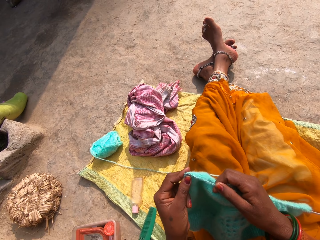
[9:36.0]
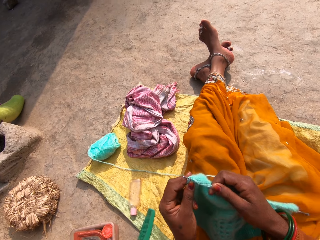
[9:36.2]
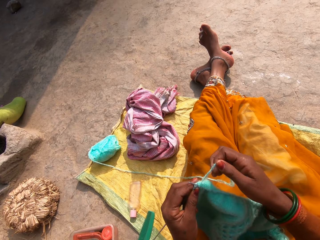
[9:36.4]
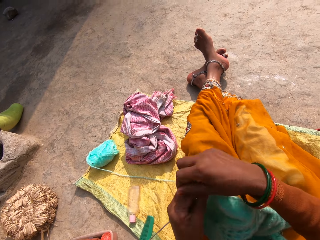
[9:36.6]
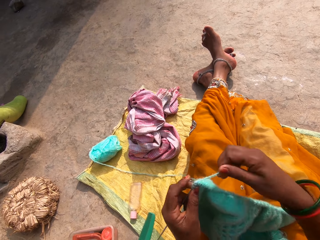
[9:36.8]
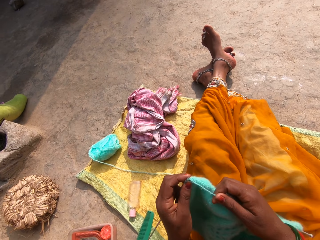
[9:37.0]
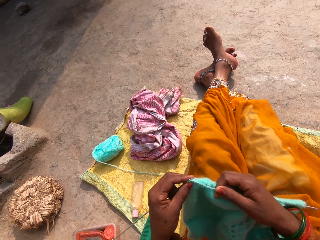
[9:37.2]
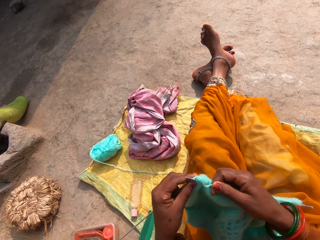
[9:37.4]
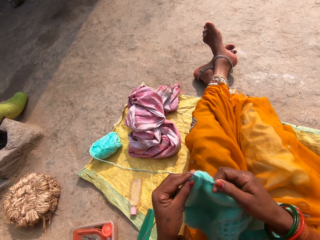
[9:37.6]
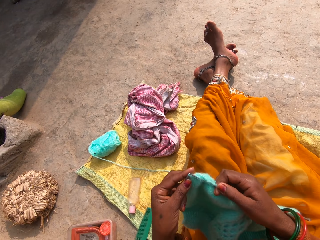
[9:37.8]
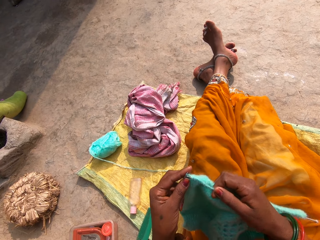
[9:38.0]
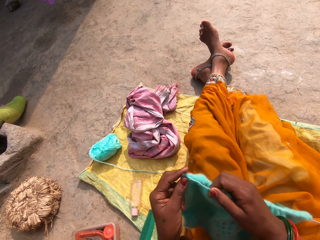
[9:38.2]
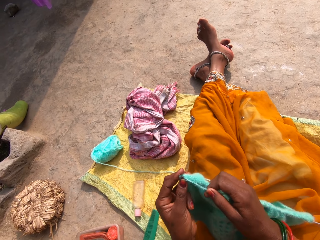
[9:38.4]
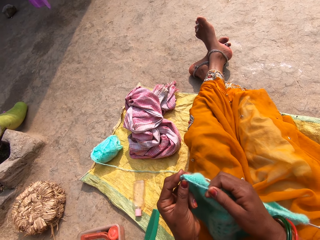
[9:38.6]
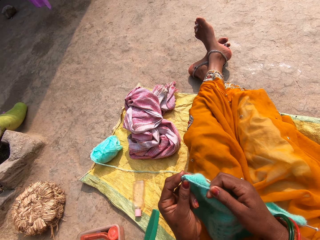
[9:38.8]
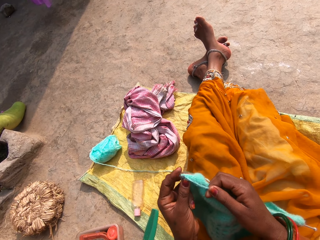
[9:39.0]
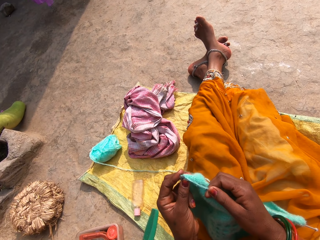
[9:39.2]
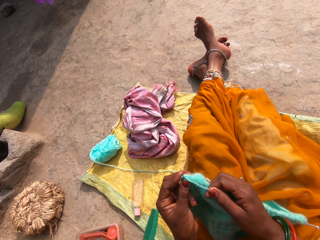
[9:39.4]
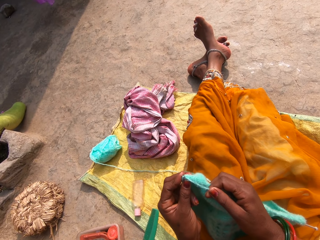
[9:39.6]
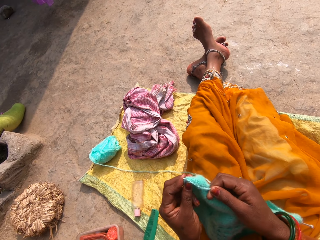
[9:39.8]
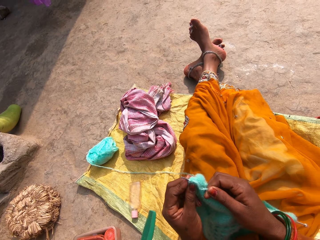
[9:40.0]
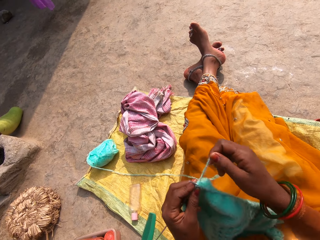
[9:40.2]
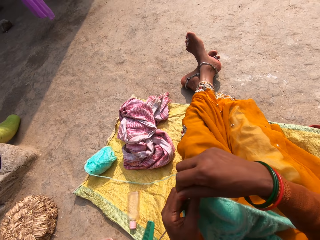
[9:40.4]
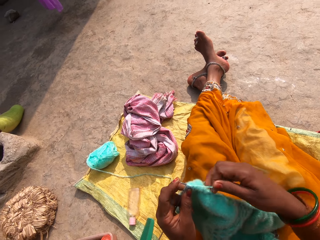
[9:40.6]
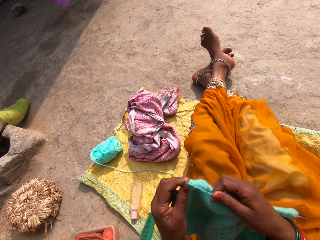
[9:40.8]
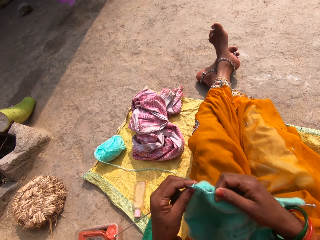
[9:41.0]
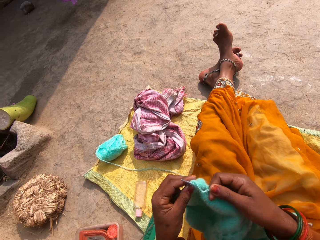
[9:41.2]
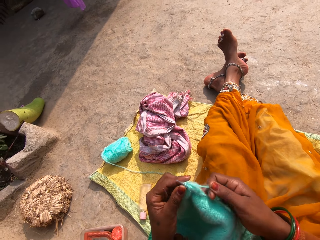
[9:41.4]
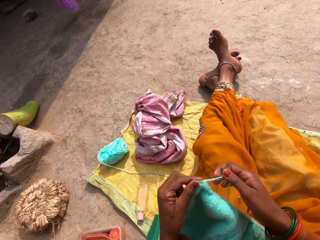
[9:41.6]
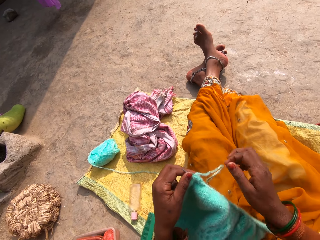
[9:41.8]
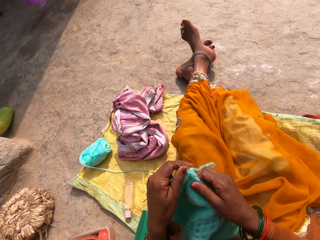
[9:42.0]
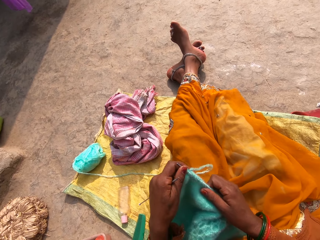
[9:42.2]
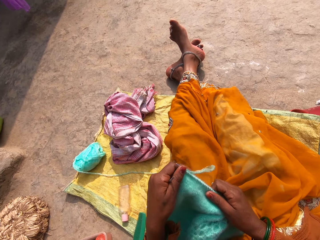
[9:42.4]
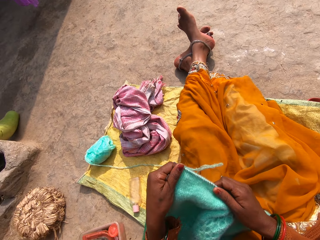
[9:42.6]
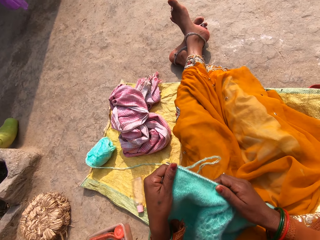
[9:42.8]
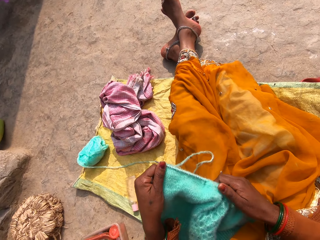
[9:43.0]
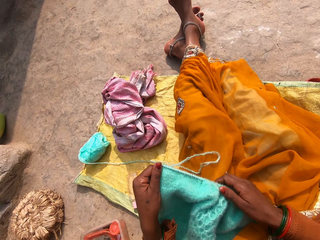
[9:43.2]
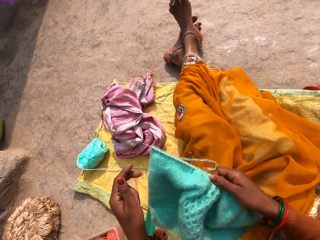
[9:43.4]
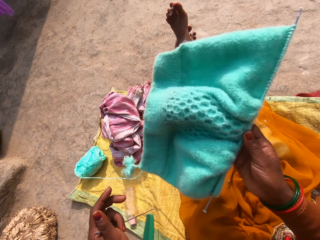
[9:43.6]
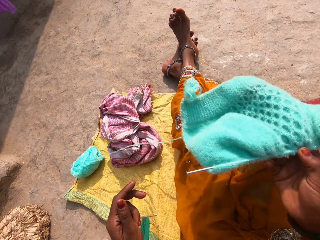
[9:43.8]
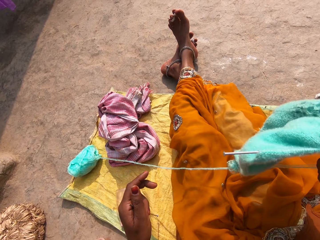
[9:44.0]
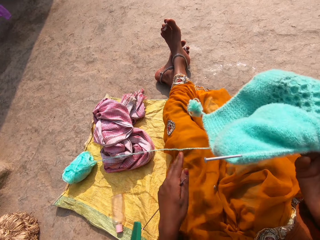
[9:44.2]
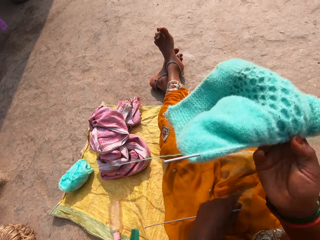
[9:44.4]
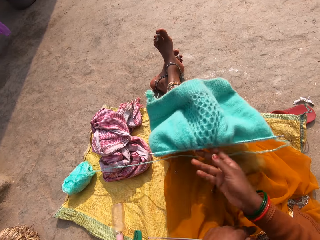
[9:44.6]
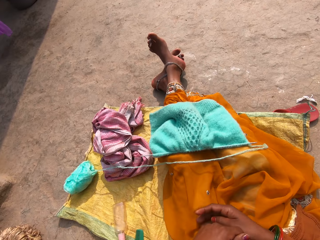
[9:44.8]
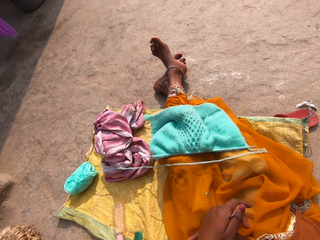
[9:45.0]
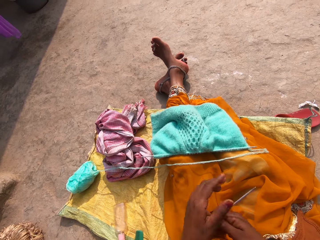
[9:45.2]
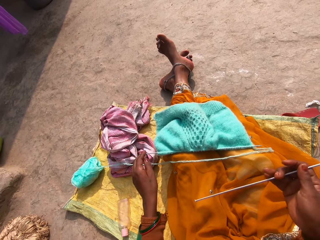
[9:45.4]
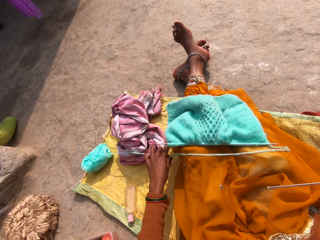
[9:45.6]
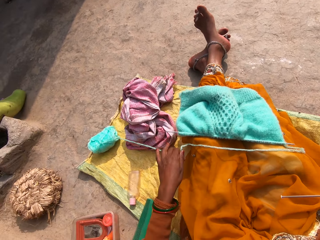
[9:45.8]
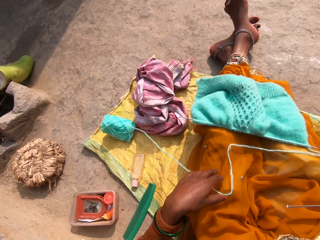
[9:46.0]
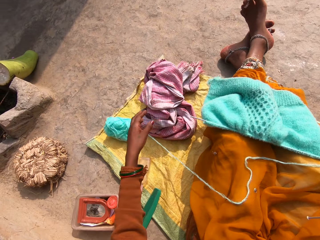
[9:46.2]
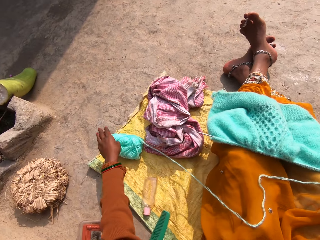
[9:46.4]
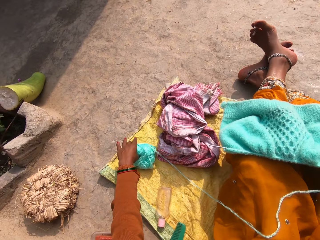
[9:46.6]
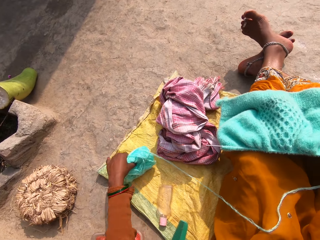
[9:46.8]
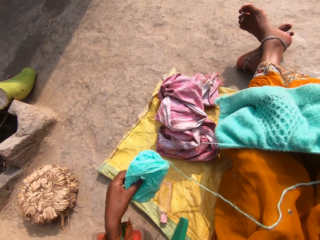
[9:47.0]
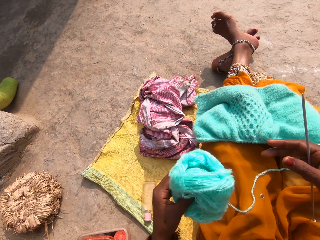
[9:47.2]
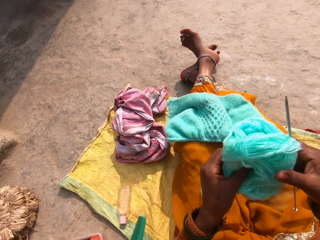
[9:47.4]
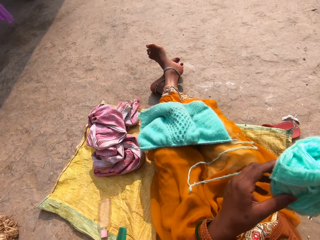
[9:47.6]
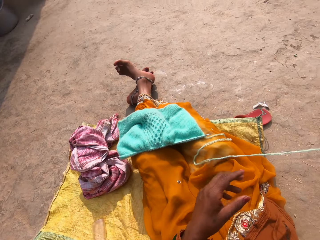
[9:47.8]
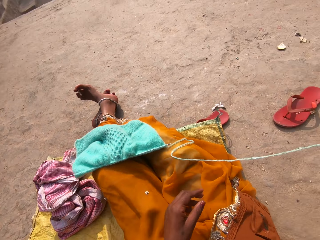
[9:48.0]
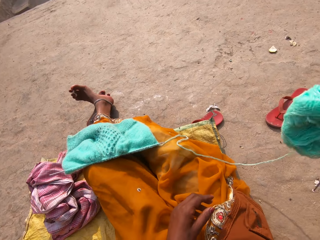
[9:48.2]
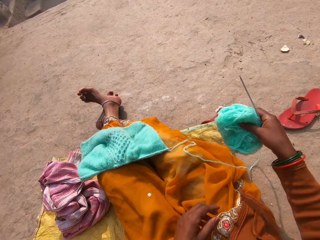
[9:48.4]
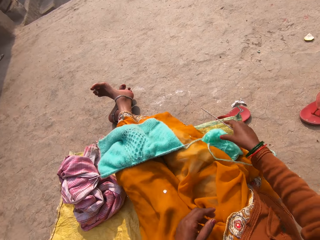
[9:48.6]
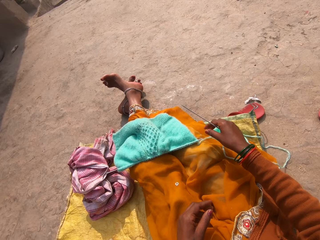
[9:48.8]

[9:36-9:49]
The camera wearer stretches the fabric on the crochet hook. She holds the fabric by her right hand. She turns over the cloth. She drops the fabric on her laps. She holds the crochet hook. She pulls the knitting wool by her left hand. She picks up the ball of wool. She holds the knitting wool by her left hand. She holds the knitting wool by her right hand.

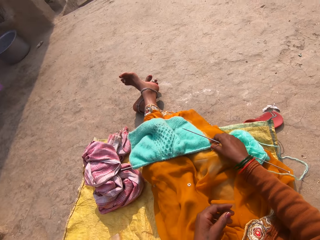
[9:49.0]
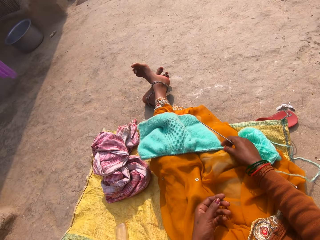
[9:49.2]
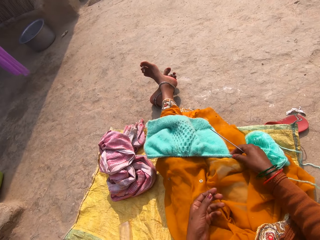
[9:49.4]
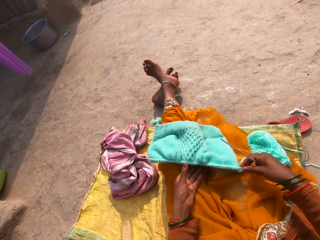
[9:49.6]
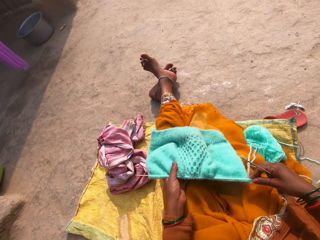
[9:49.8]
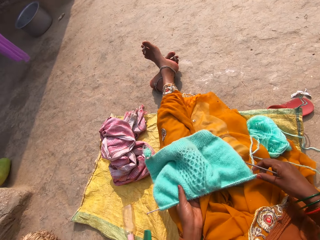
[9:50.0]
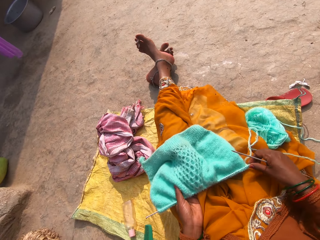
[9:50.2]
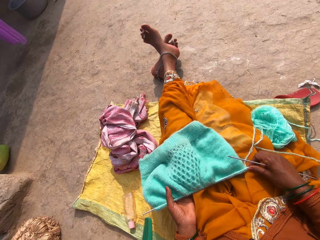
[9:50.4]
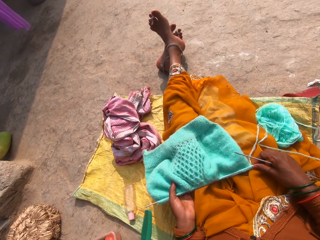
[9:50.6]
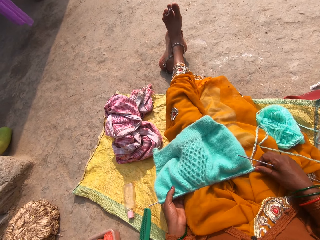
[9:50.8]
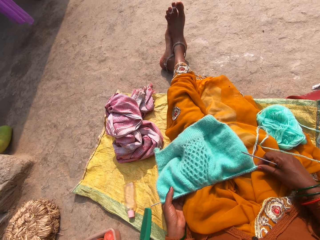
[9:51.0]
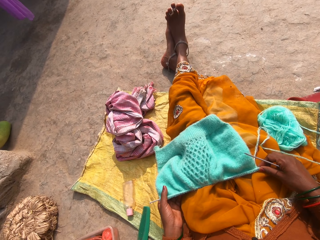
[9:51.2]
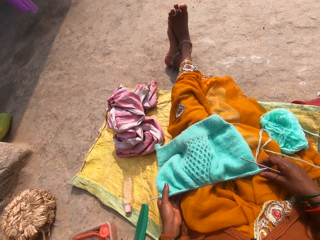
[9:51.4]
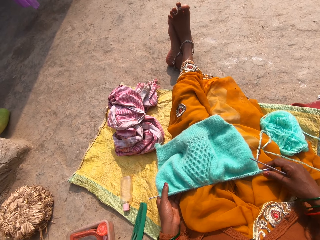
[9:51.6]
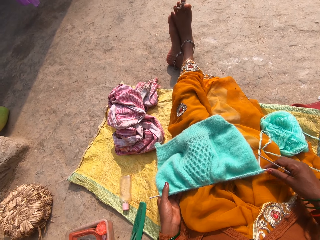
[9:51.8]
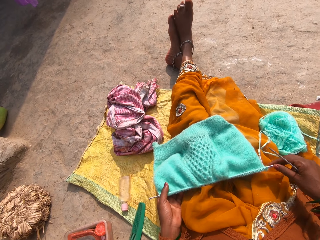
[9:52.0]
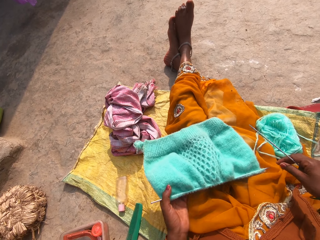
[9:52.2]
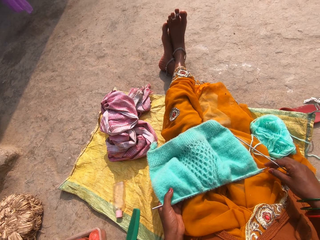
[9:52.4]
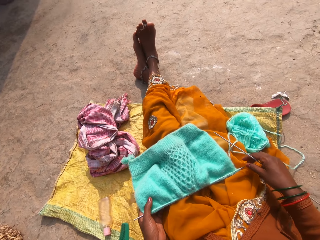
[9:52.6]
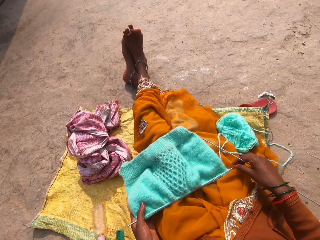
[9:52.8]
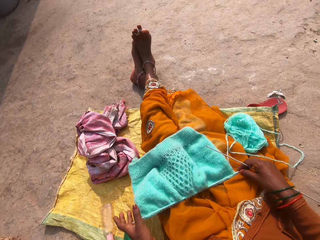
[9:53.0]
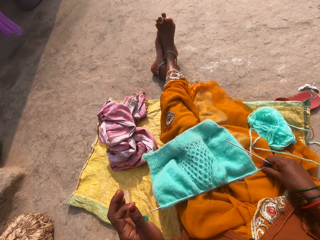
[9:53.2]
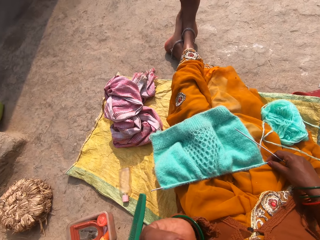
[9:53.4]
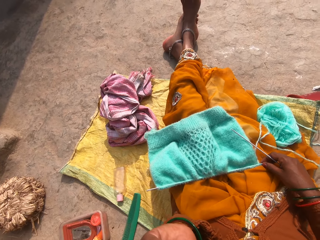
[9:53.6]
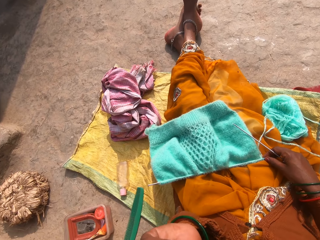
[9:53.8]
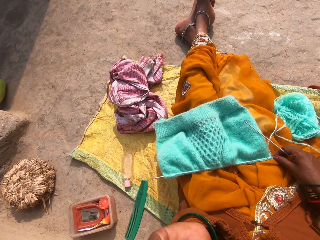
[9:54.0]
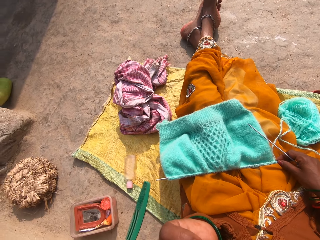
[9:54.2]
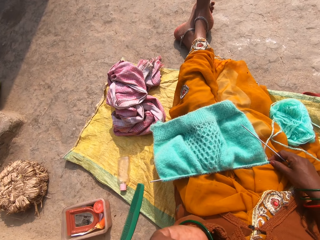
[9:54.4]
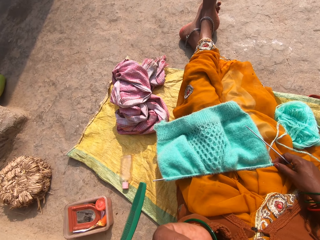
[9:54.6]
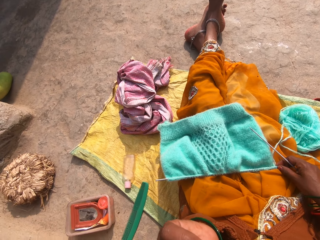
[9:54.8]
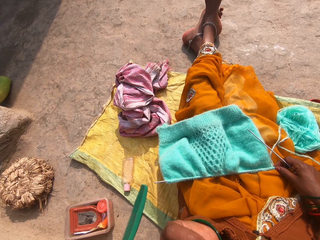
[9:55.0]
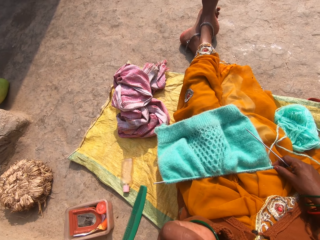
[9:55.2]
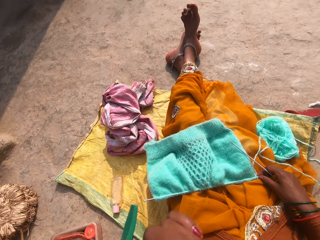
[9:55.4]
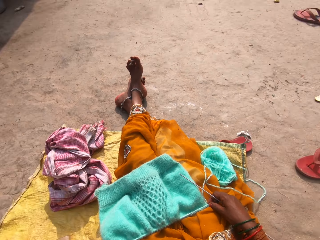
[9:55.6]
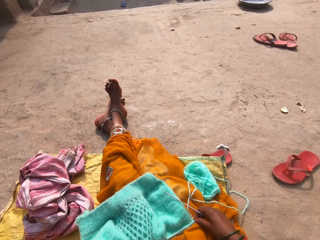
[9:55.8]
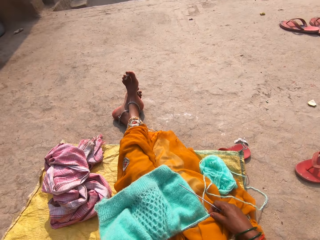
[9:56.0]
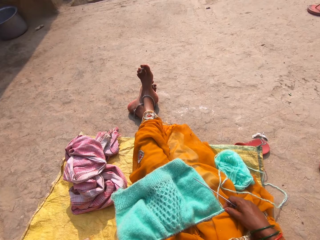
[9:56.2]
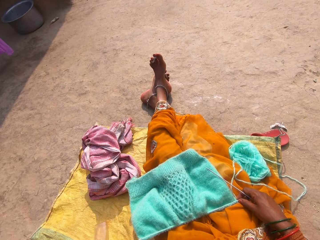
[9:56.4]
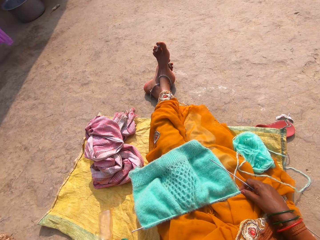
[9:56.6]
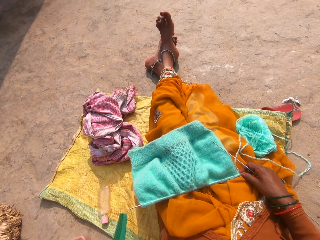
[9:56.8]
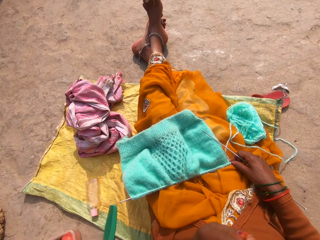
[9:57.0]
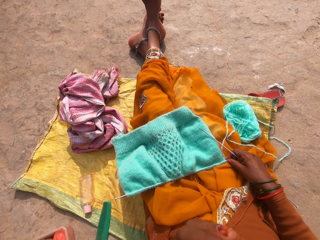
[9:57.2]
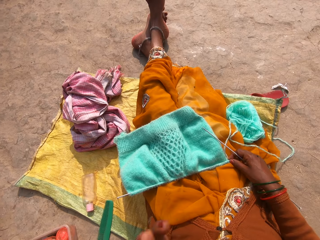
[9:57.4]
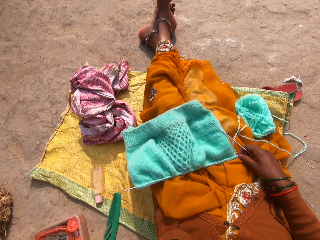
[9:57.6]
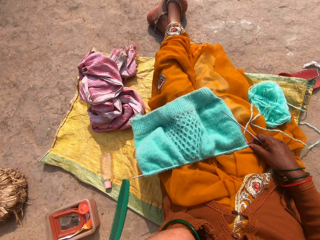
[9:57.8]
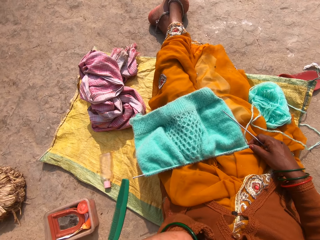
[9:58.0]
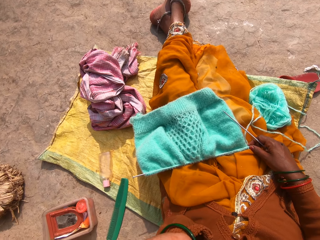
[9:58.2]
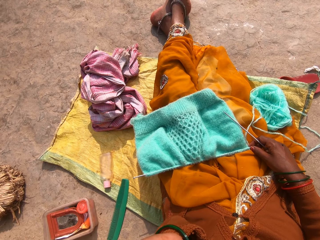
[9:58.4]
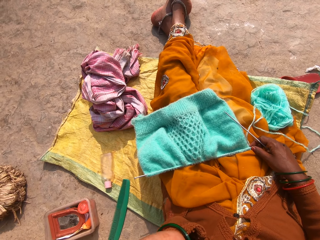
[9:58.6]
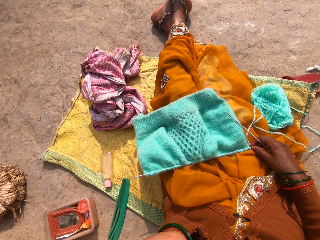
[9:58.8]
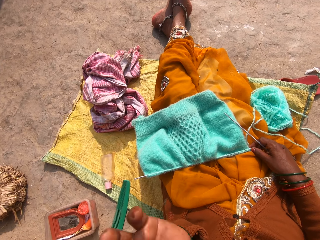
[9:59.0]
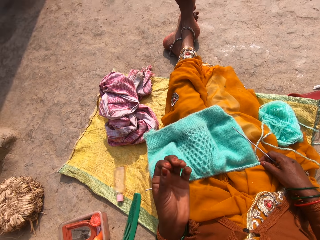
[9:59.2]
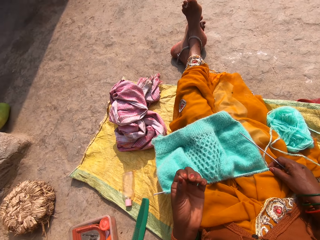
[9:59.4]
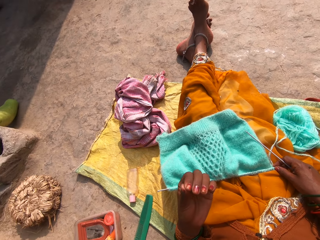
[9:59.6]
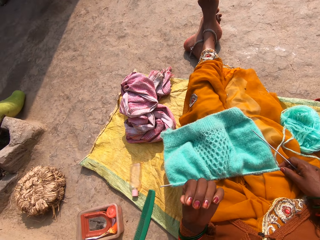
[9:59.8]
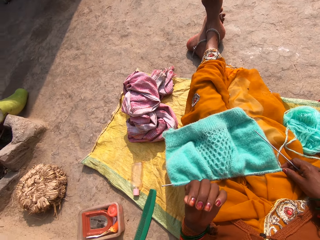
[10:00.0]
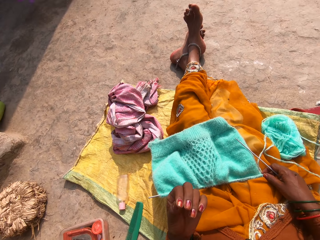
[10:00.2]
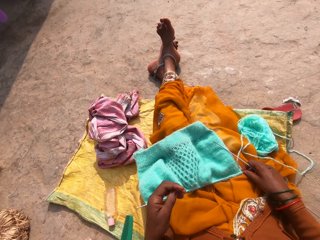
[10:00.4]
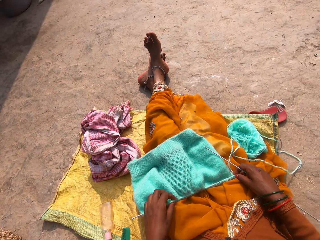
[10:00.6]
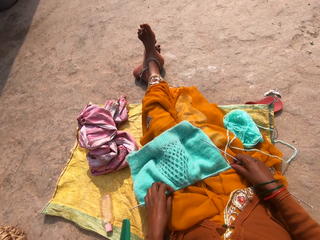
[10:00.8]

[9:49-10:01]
The camera wearer places down the knitting wool. She touches the crochet hook by her right hand. She adjusts the cloth. She holds the fabric by her left hand. She touches her face by the left hand. She sits on the floor. She looks at her left hand.
